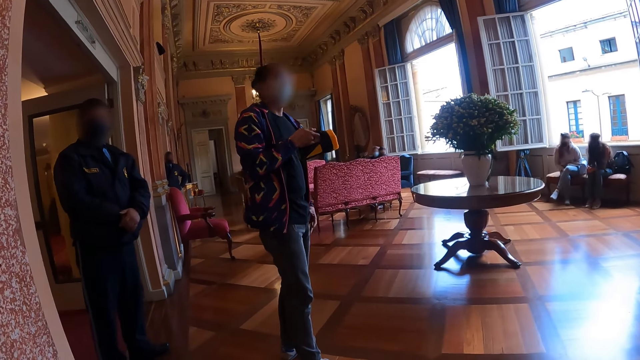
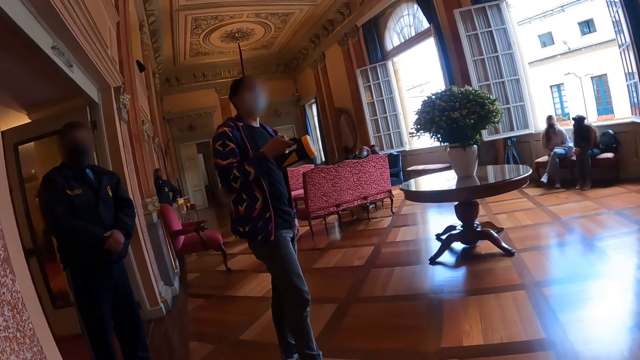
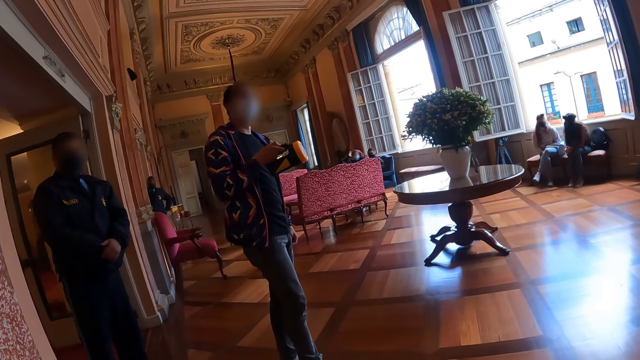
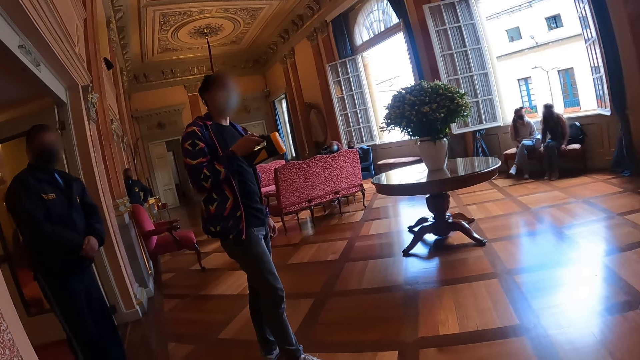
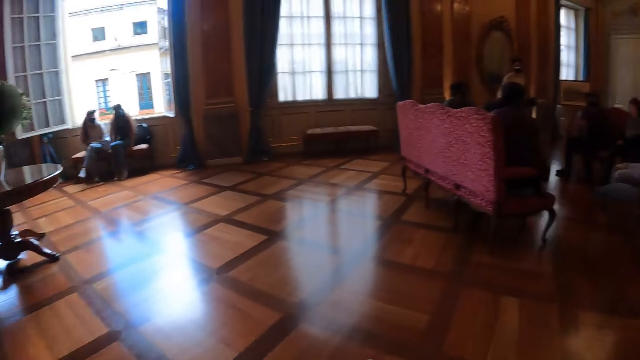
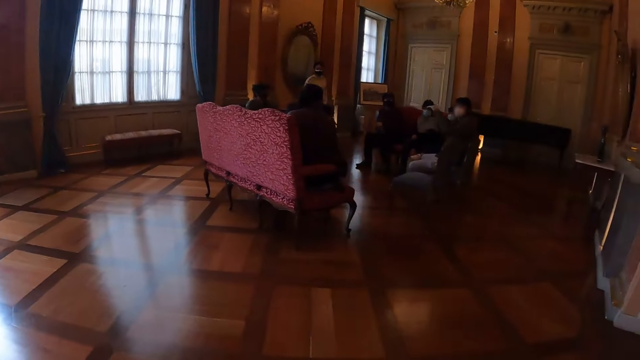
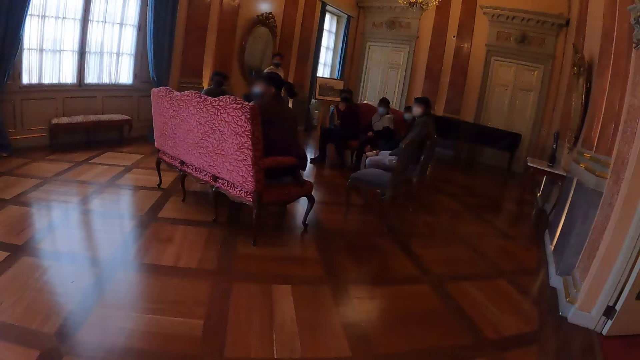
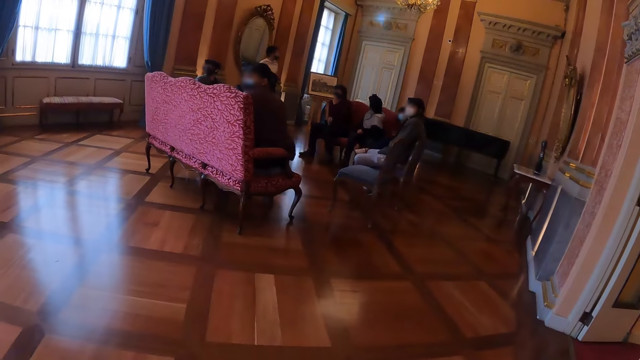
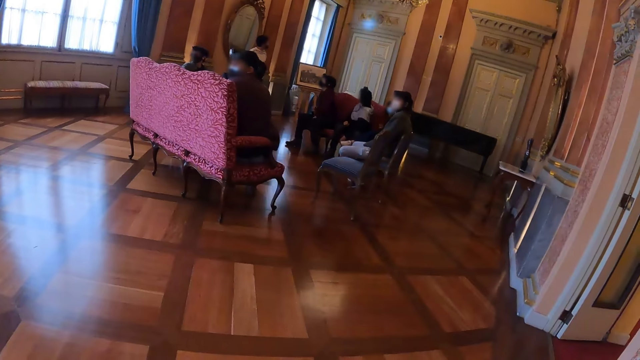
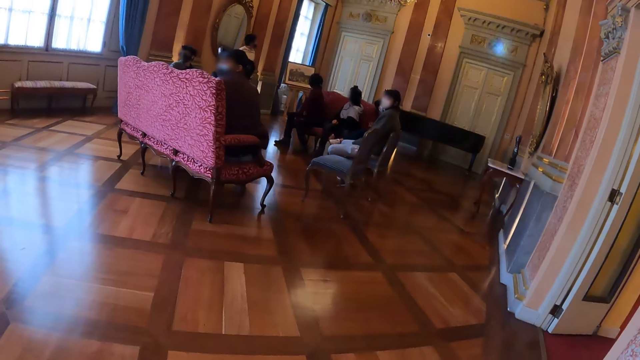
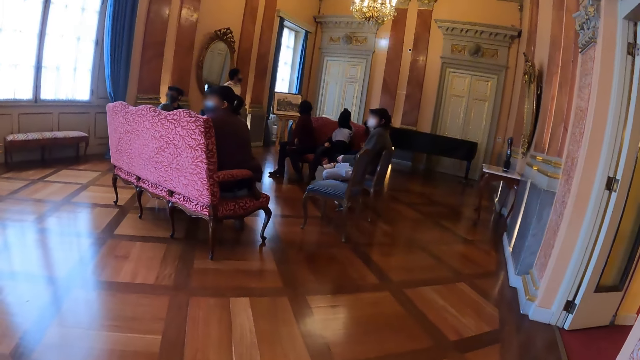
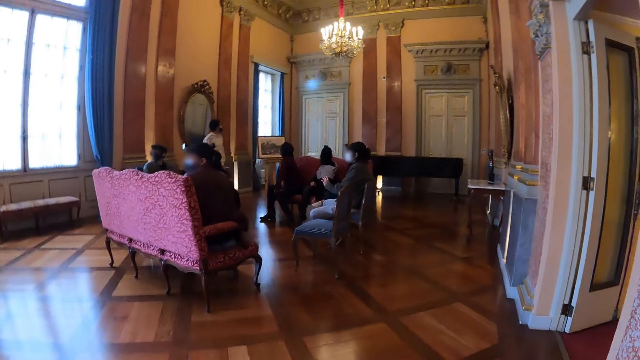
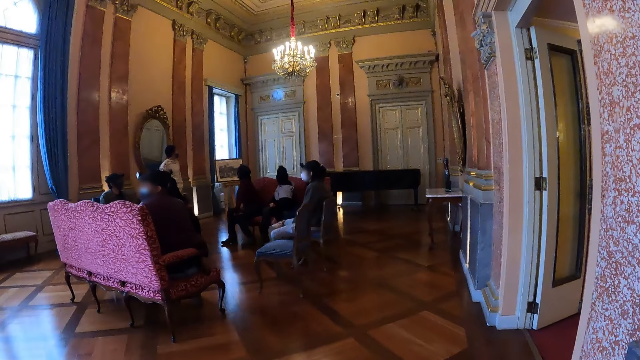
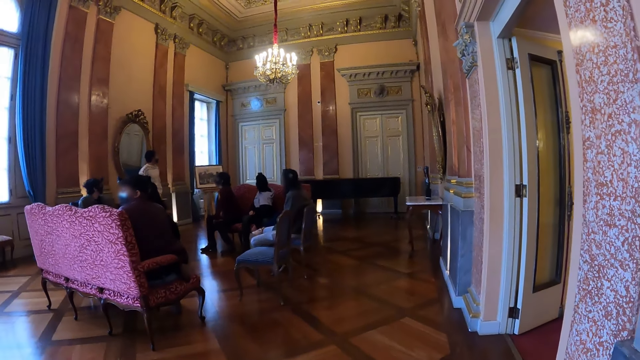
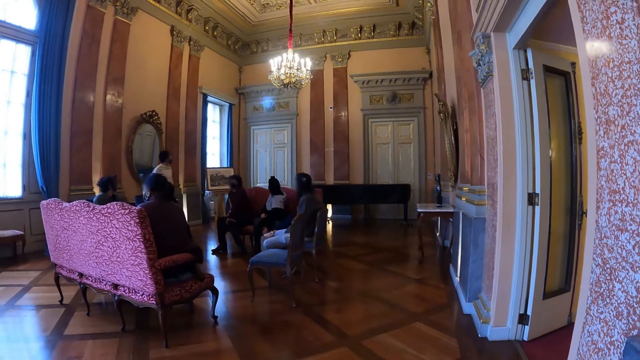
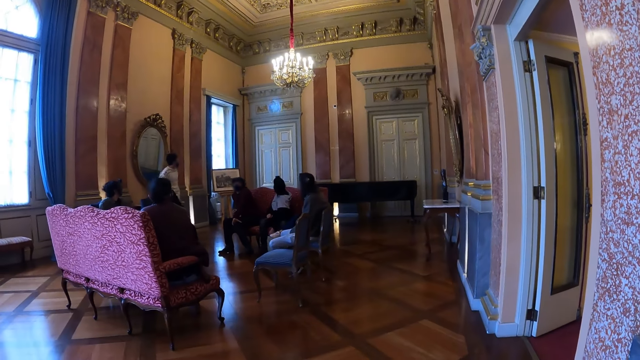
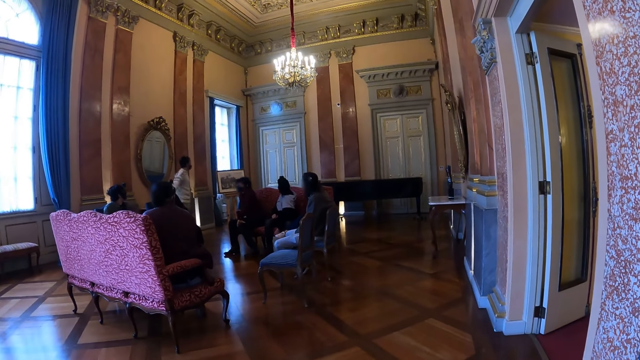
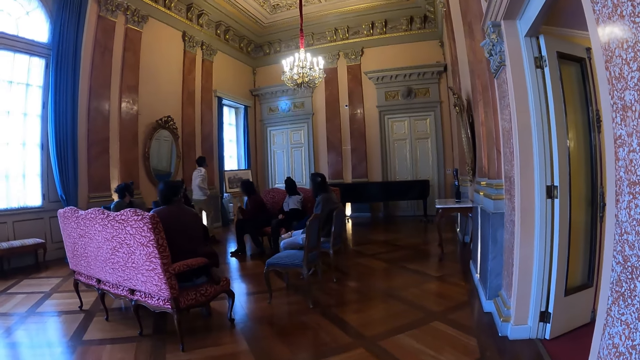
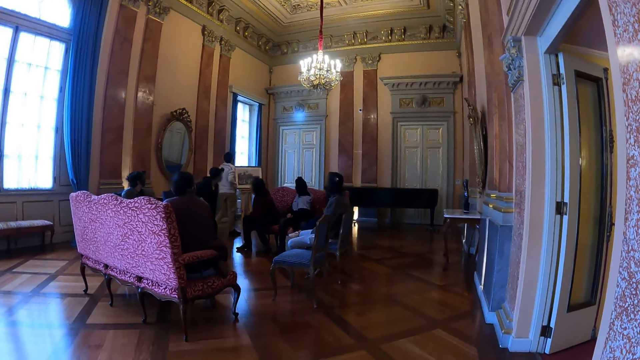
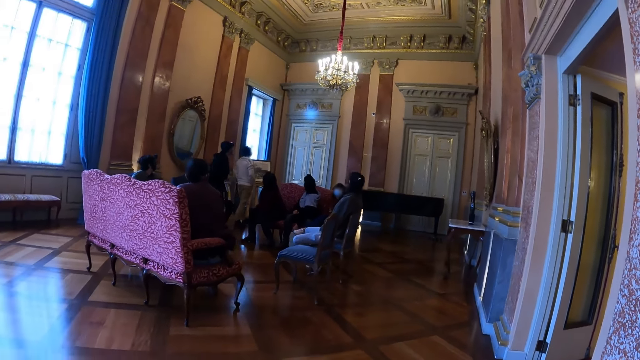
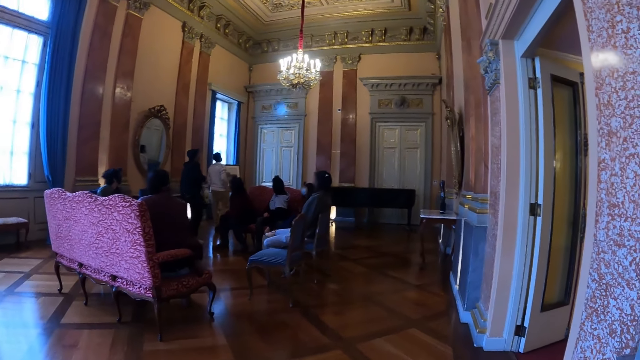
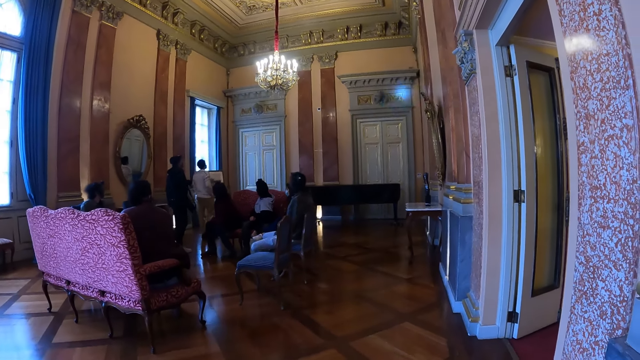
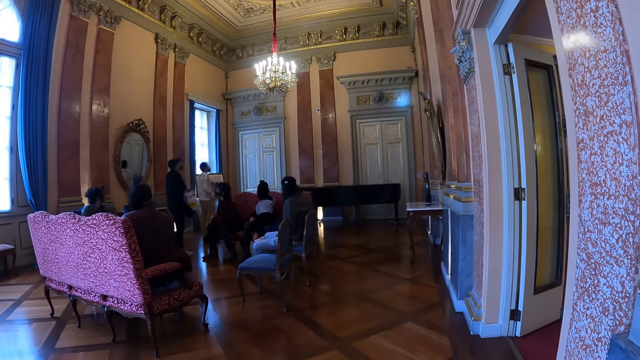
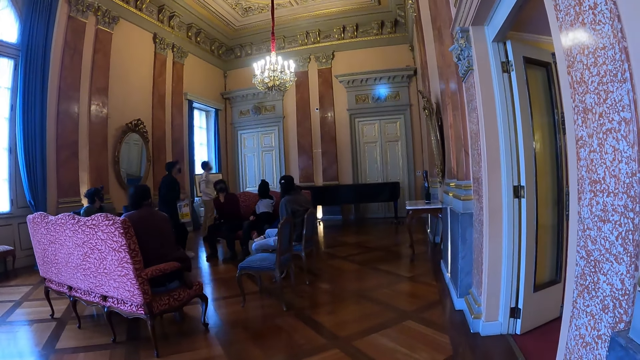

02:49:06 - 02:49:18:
The camera wearer turns towards the light. They look at the spotlight. A man reflects light from the flashlight on the walls.

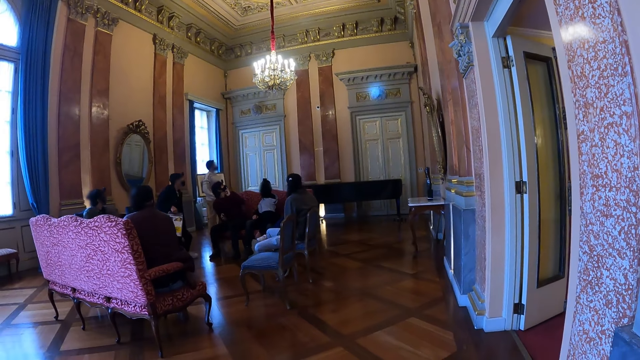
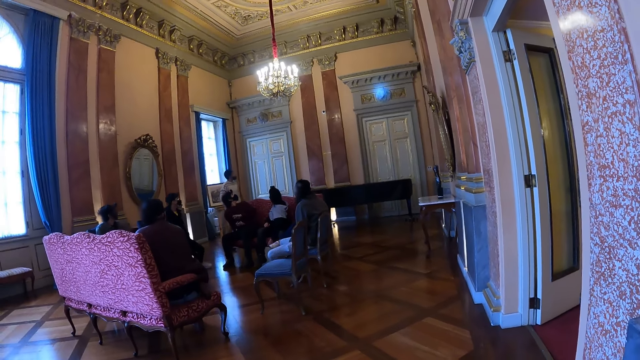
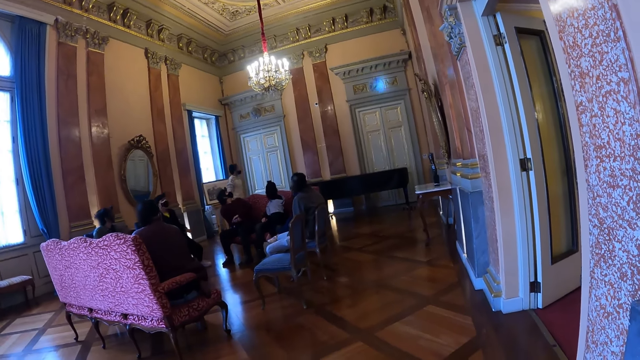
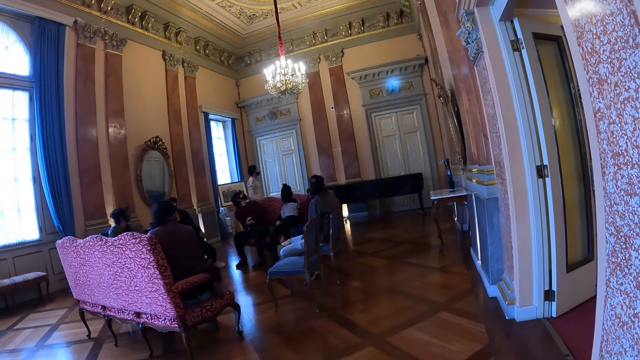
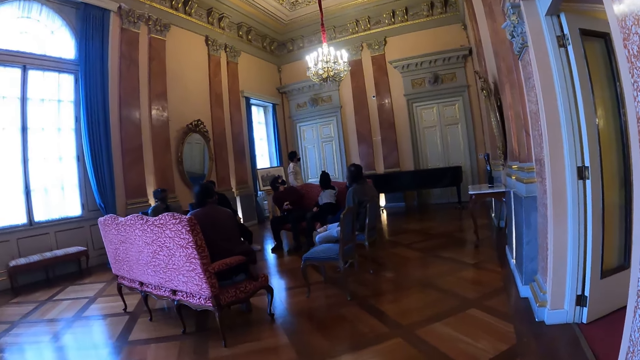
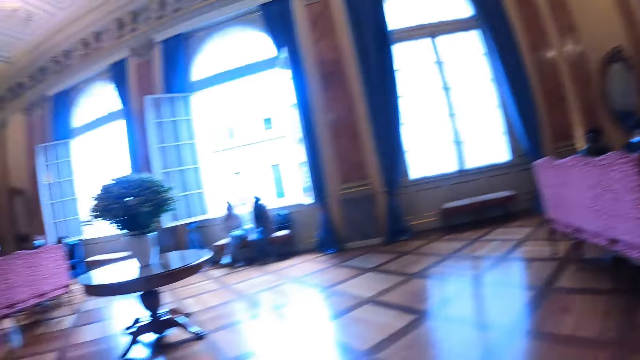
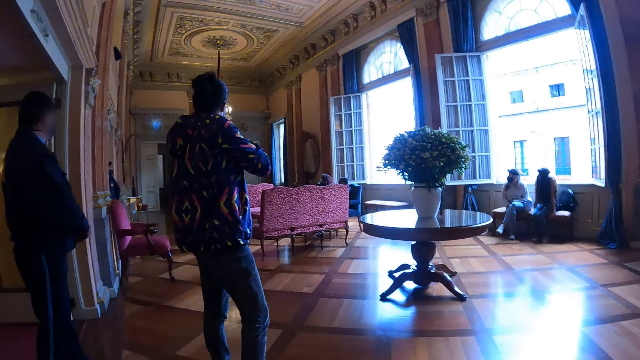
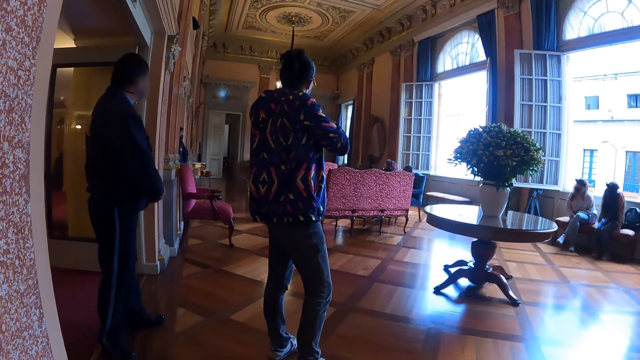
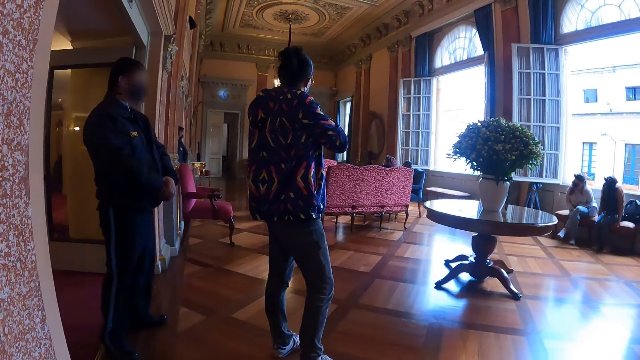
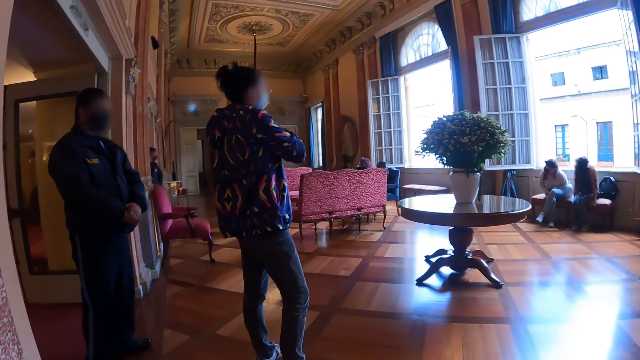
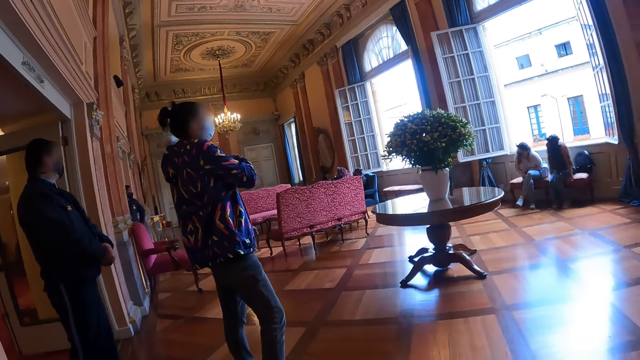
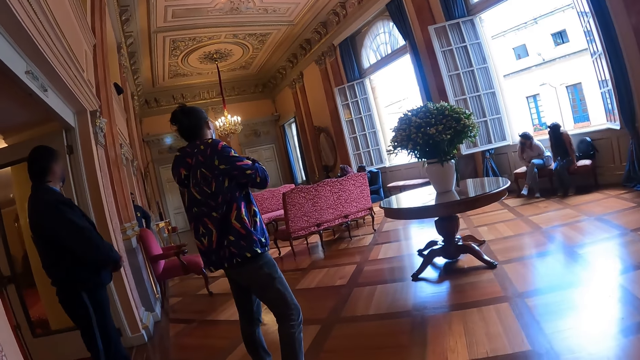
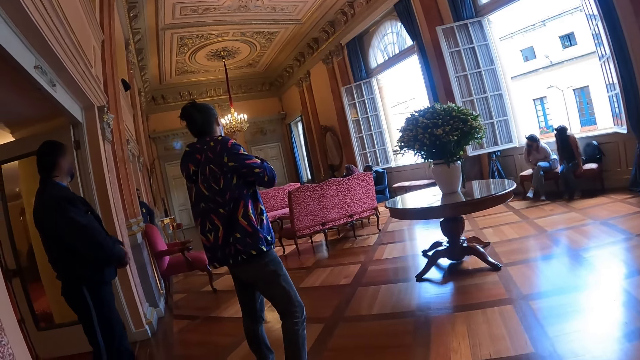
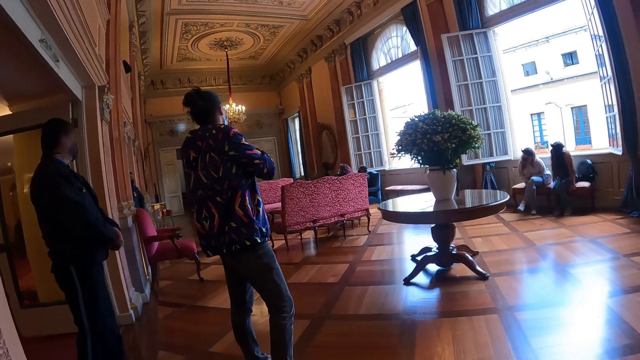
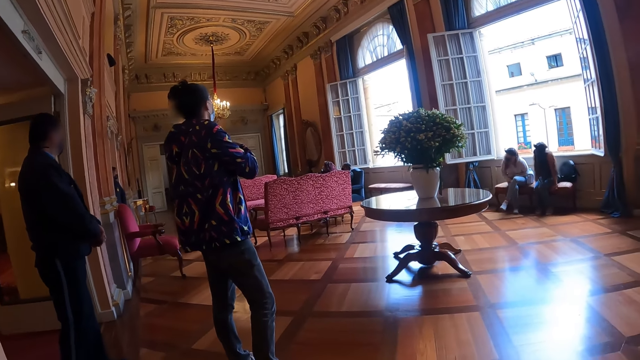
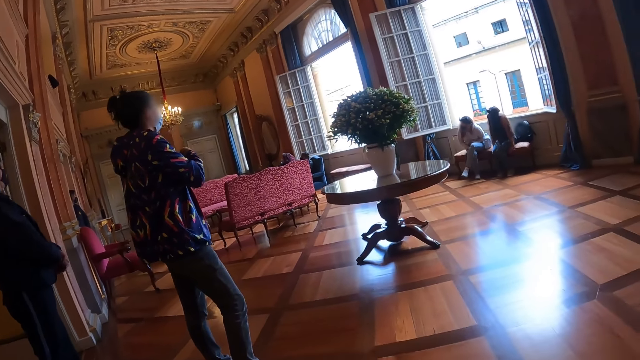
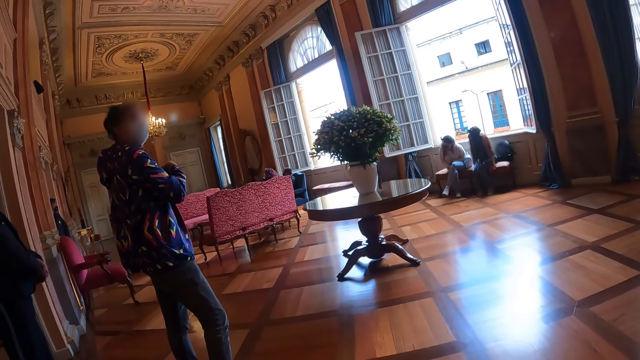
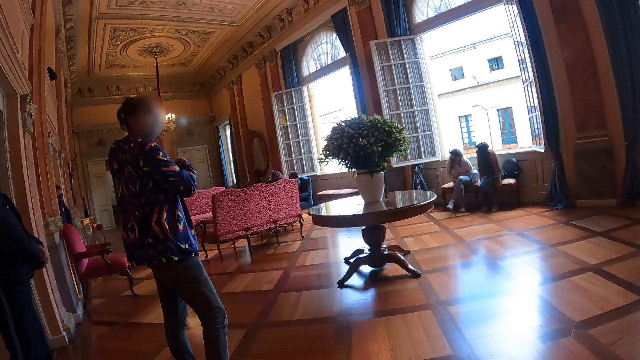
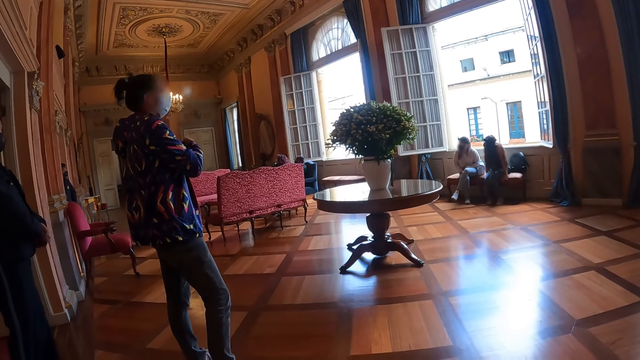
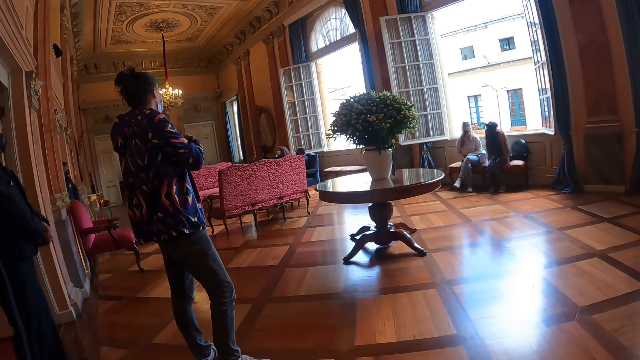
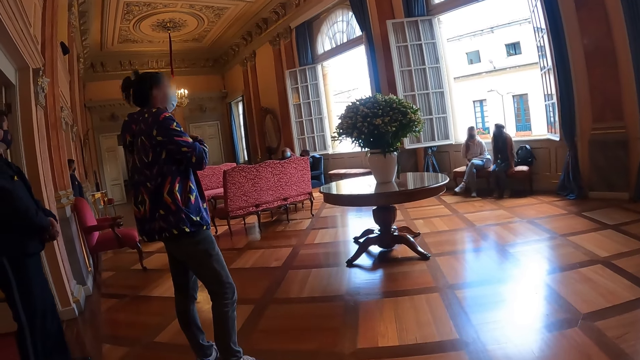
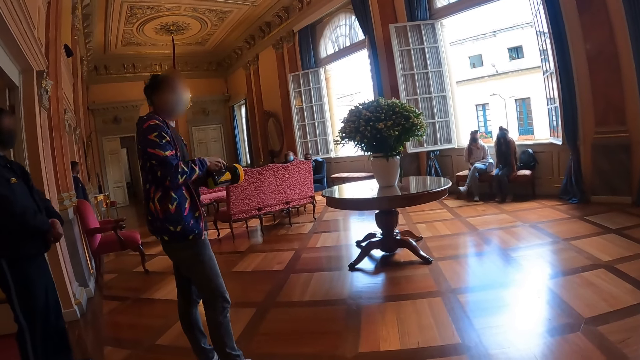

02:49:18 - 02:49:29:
The camera wearer turns towards the light. A man reflects light from the flashlight on the walls. The camera wearer looks at the spotlight. The man instructs the group.
